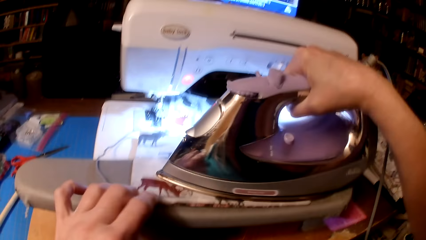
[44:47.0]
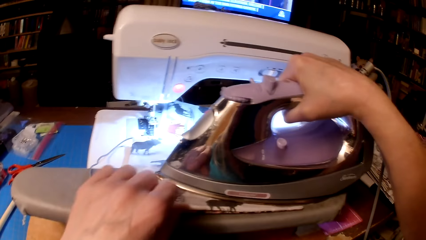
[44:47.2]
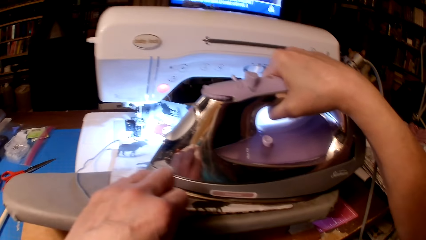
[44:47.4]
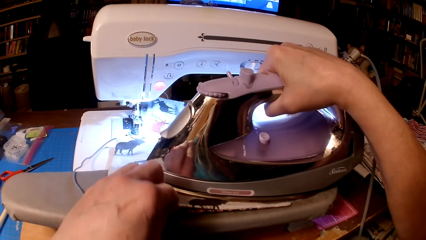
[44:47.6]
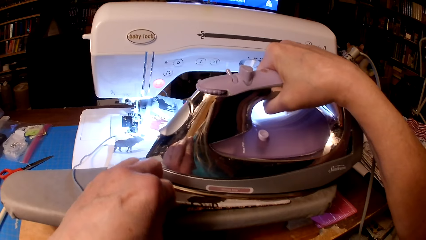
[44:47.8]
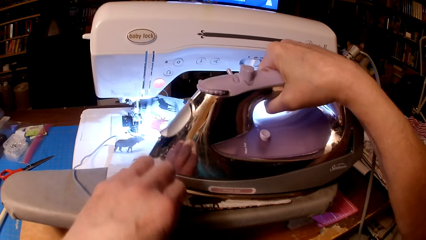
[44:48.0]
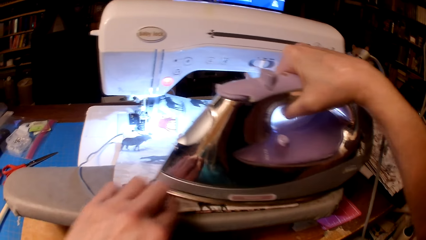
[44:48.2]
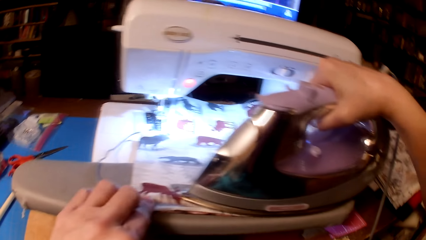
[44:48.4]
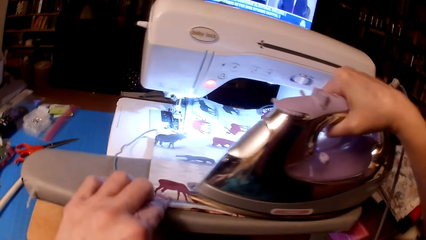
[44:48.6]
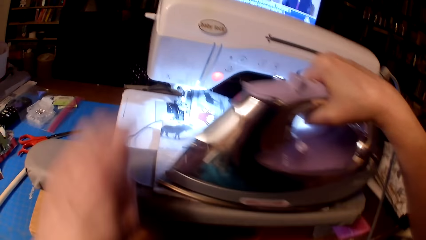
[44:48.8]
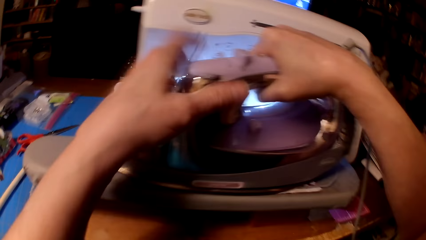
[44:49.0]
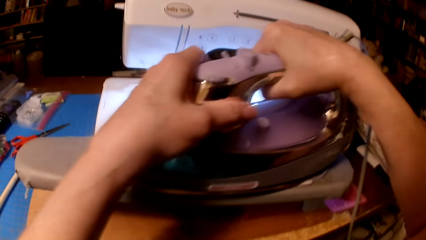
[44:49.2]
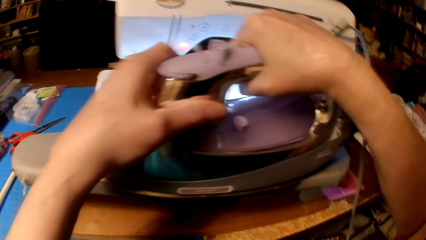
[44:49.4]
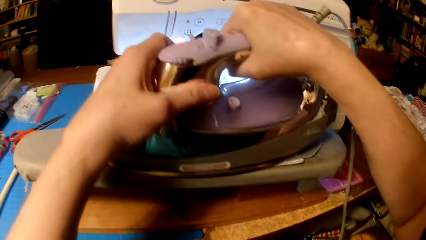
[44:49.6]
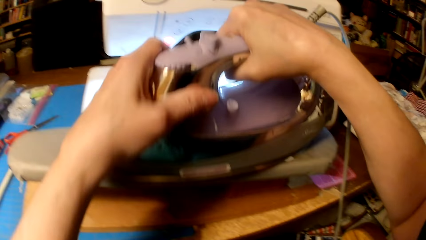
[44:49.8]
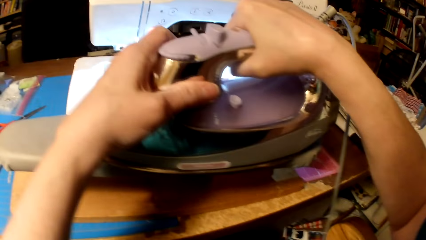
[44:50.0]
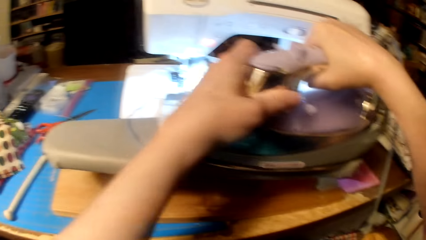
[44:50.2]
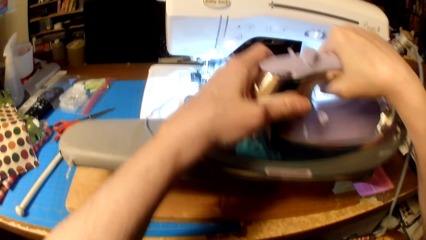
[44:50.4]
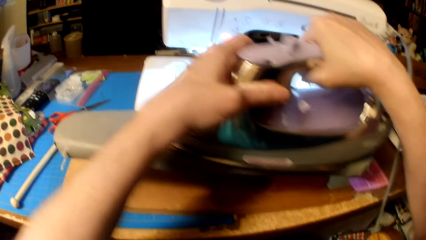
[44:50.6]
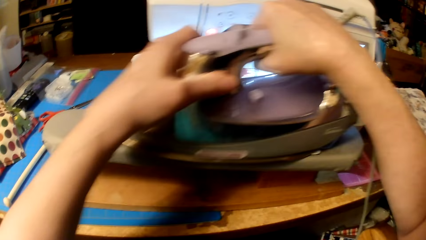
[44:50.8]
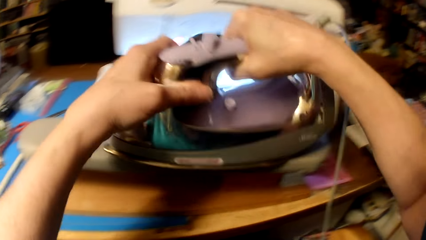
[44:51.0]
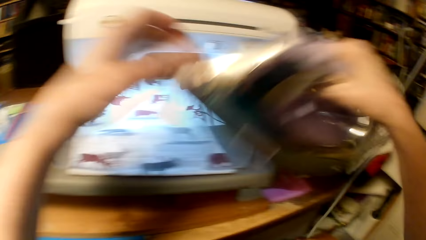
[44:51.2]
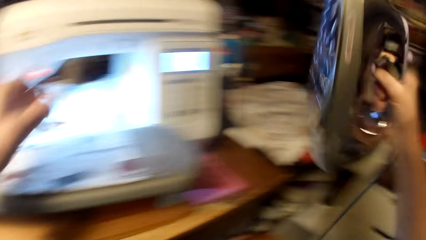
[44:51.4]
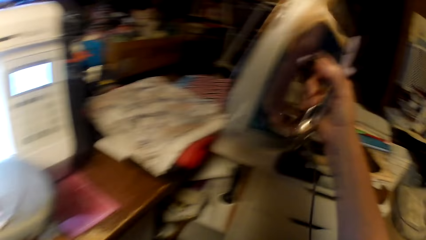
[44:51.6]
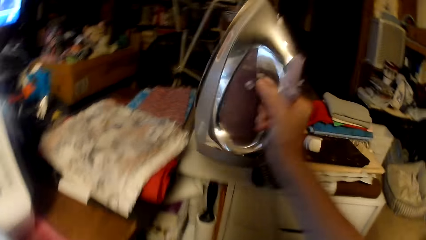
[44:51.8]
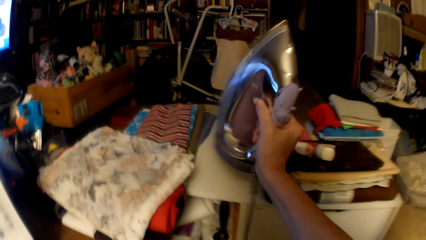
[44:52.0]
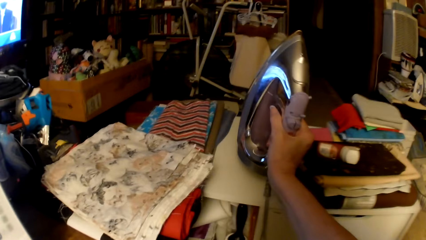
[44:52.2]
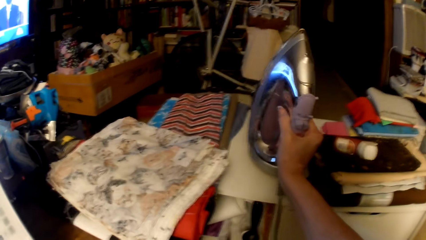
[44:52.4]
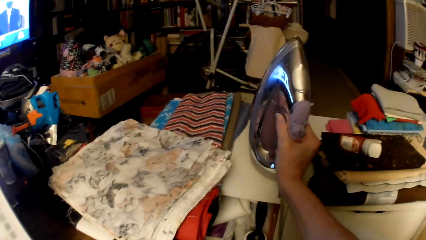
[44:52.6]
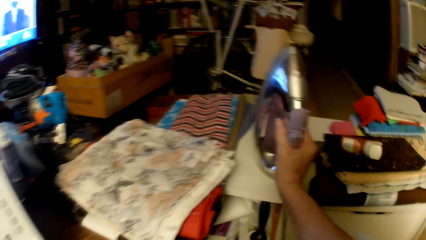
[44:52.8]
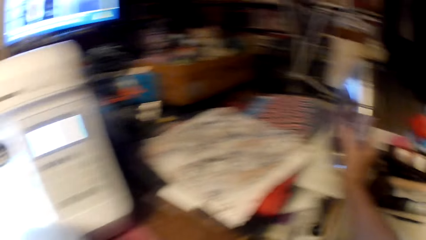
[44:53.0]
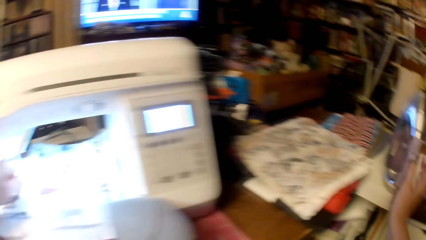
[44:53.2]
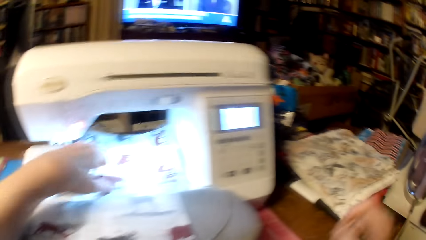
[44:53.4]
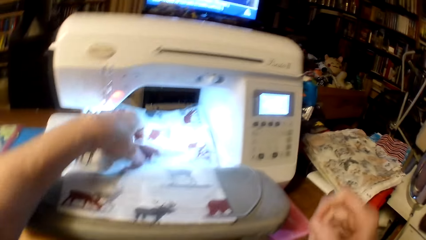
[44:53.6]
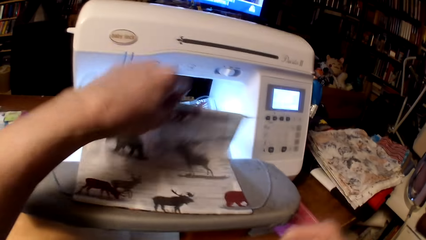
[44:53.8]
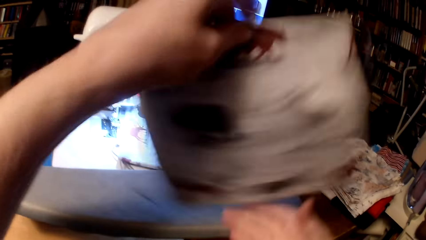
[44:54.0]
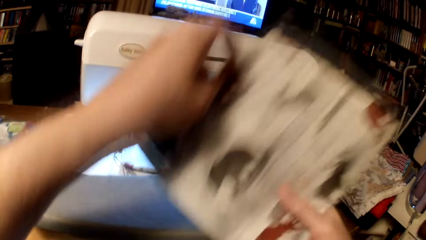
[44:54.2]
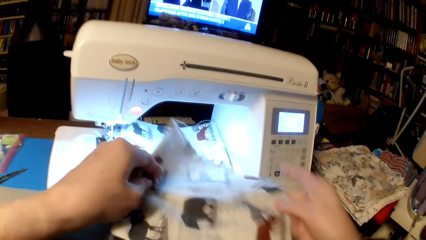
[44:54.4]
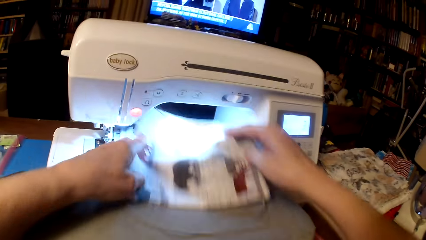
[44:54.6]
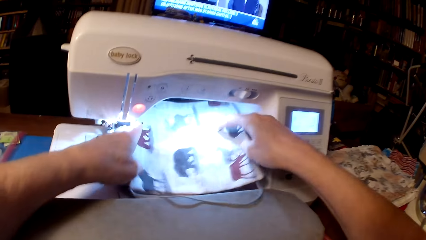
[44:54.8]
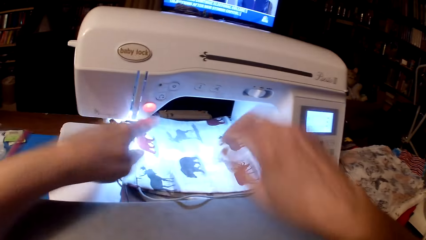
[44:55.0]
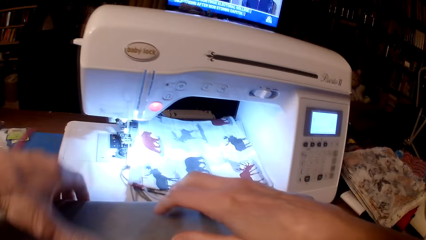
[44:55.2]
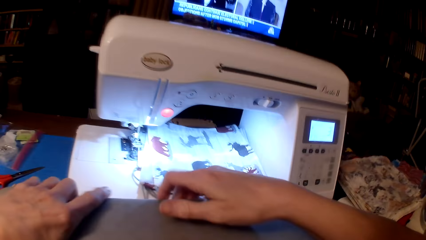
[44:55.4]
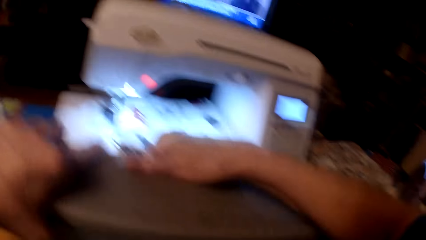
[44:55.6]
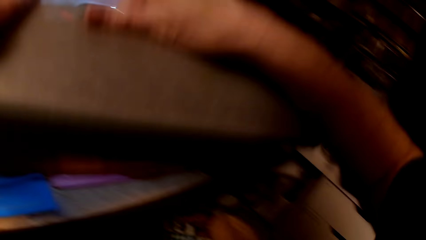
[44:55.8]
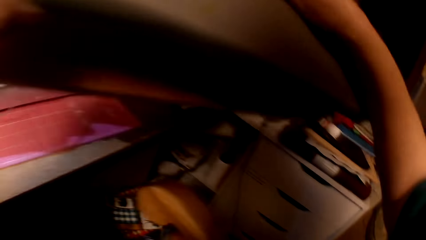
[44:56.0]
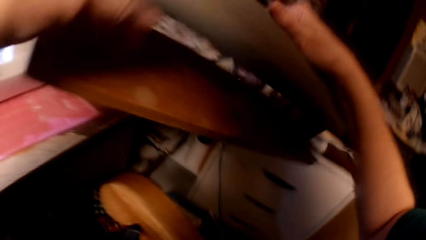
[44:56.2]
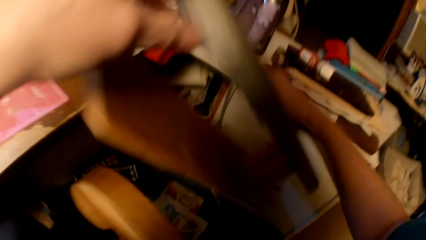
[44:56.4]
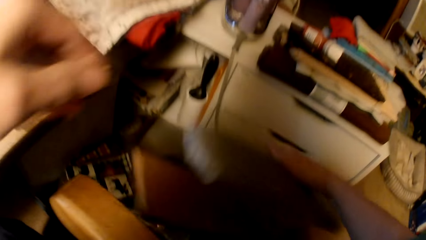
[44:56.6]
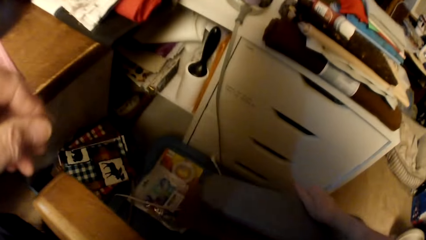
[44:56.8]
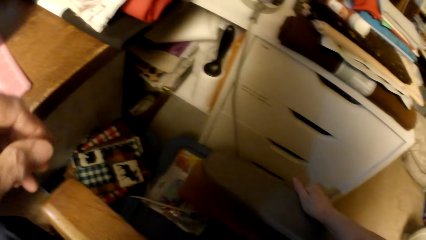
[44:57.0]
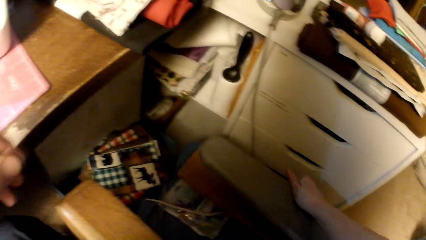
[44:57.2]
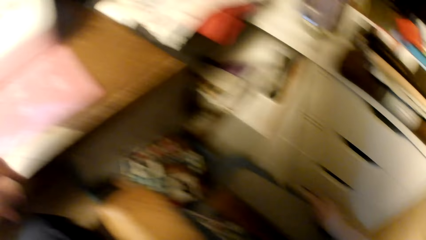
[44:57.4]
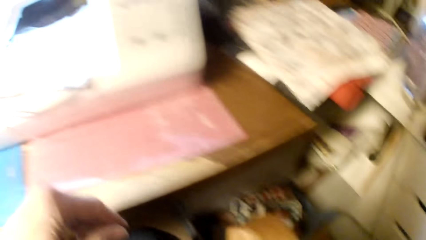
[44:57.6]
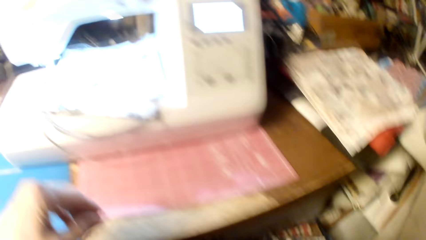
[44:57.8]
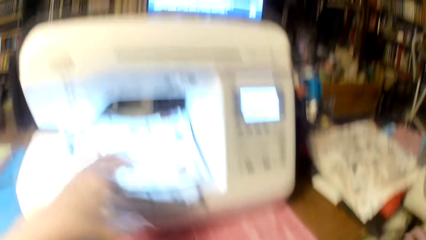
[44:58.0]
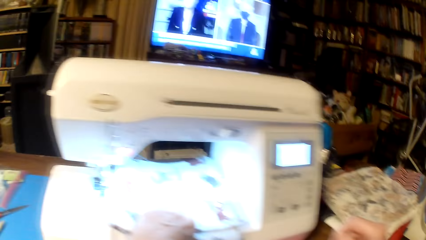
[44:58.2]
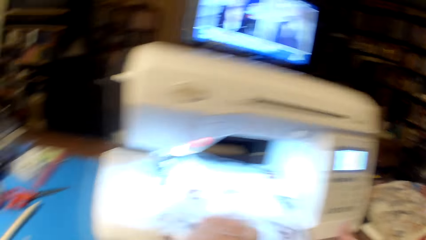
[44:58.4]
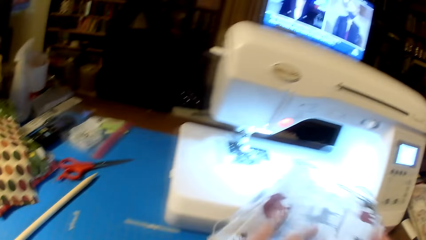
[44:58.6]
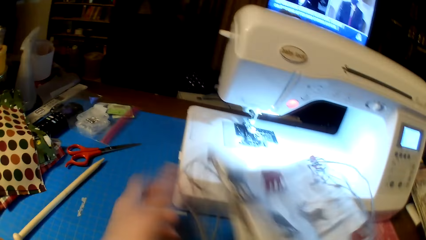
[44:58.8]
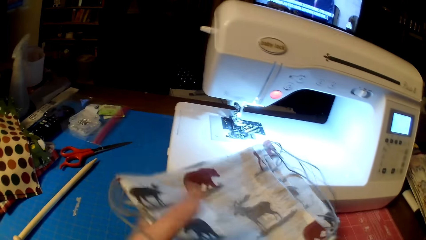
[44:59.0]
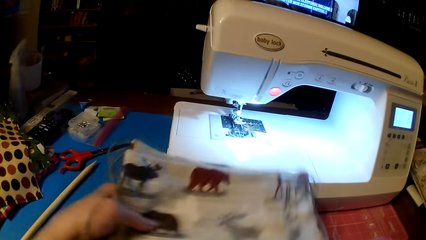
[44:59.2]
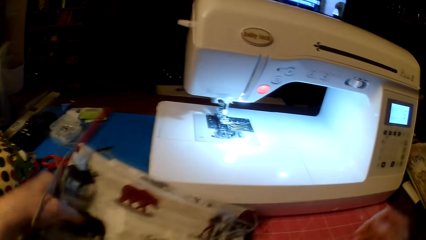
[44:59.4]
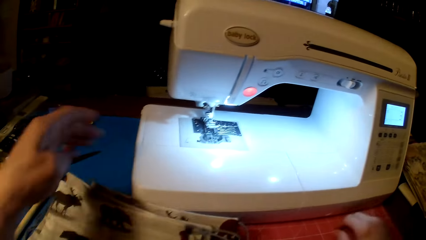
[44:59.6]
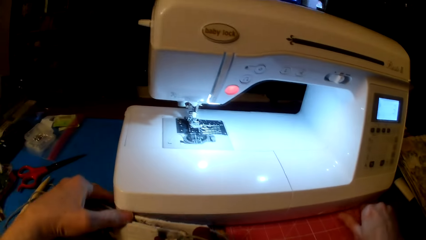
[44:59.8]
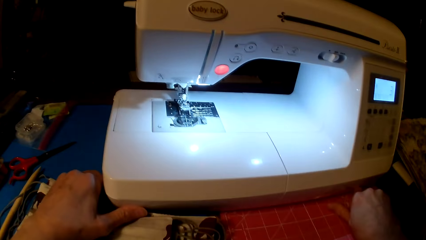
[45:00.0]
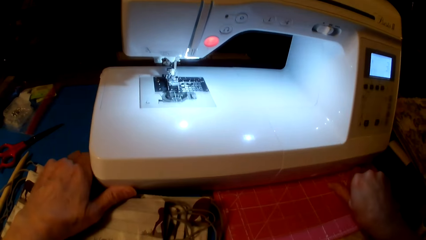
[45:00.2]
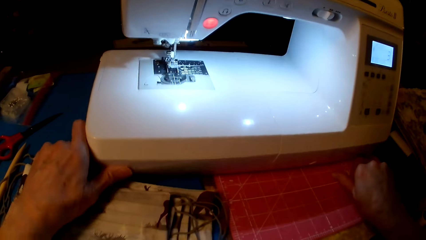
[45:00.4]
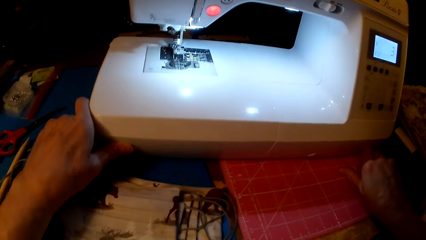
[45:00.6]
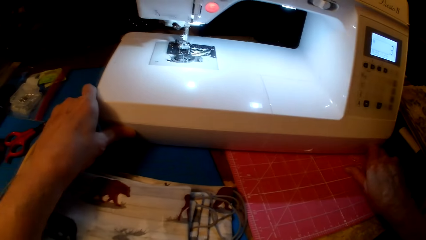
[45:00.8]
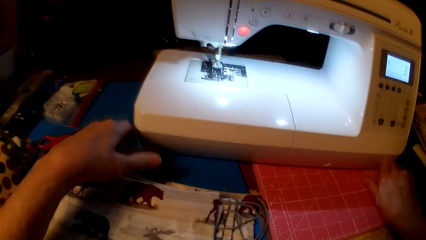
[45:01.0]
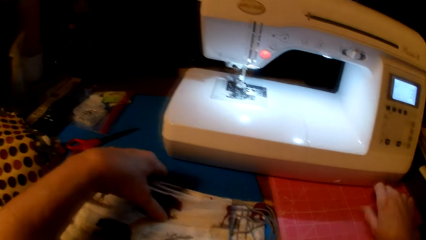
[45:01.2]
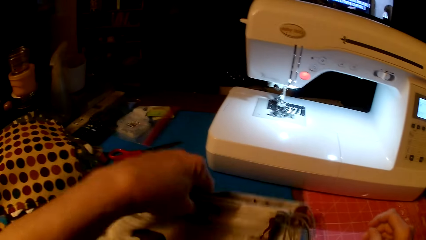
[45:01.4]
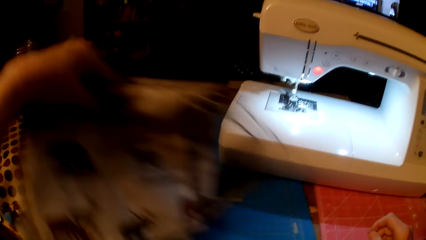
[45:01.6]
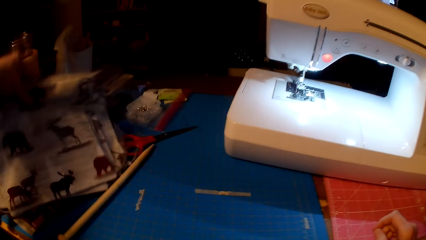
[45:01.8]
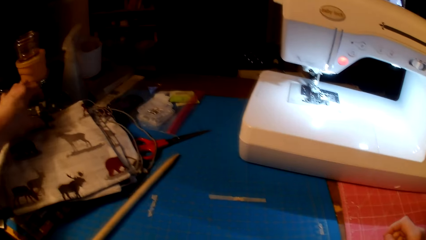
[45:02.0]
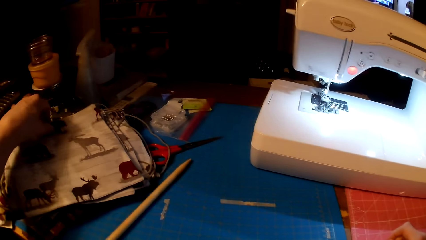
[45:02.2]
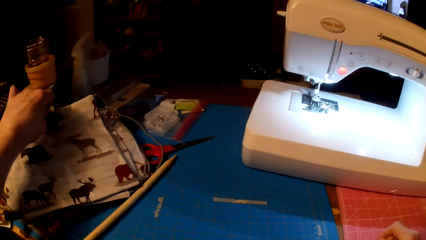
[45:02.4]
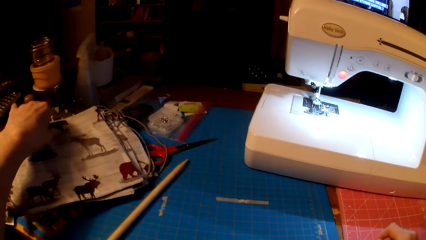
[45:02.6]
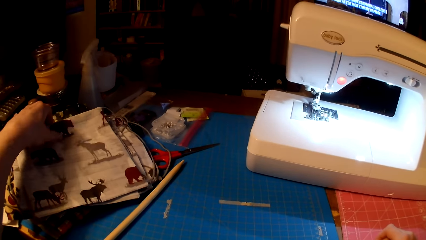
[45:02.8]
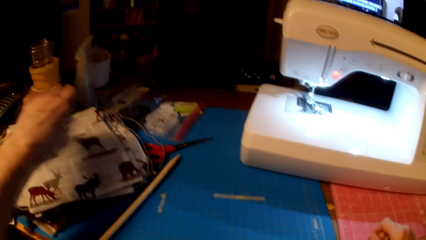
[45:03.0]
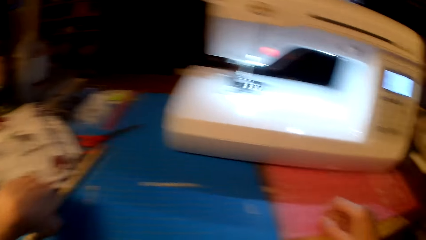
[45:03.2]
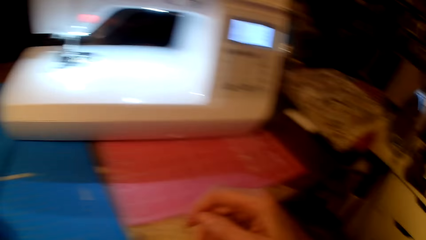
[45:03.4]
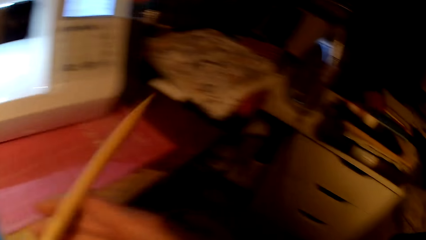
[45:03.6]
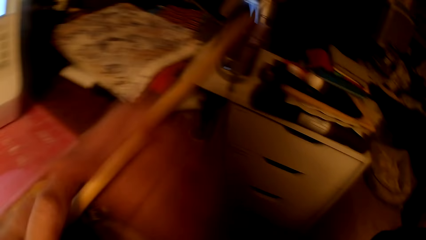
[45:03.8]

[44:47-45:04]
The camera wearer puts the iron box on the table. They place the pillow cushion on the sewing machine. They pick up an iron board and drop the iron board on the floor. They pick up the pillow cushions. They move the sewing machine. They move the pillow cushions aside. They pick up a wooden stick.
